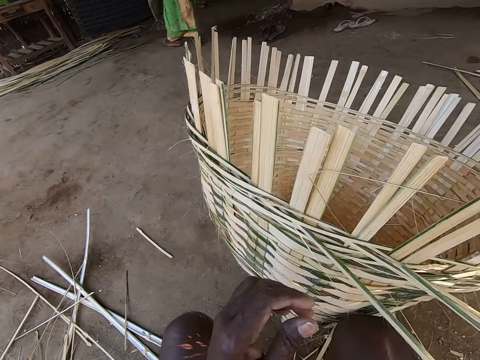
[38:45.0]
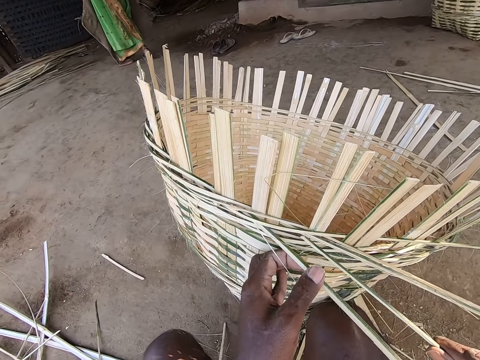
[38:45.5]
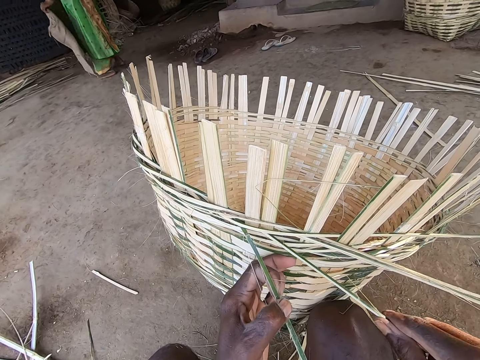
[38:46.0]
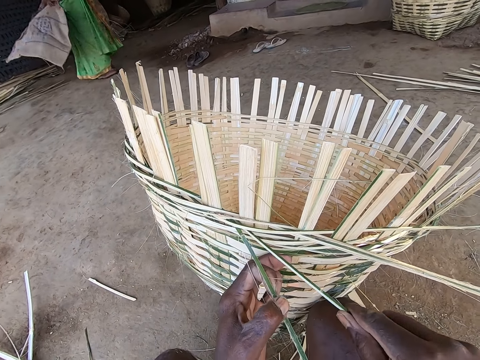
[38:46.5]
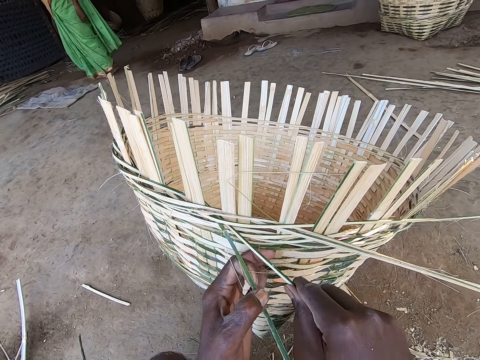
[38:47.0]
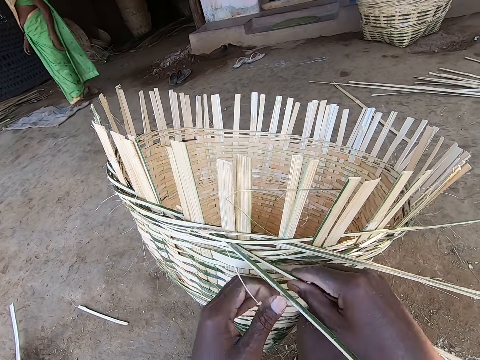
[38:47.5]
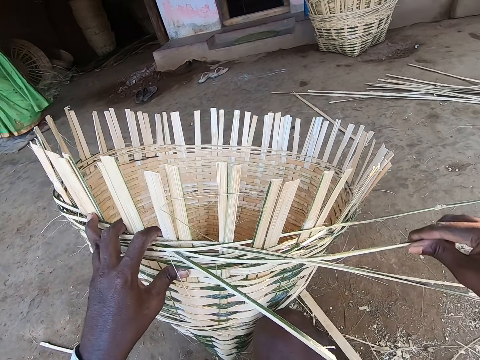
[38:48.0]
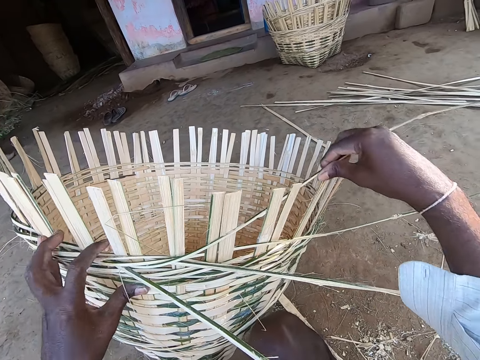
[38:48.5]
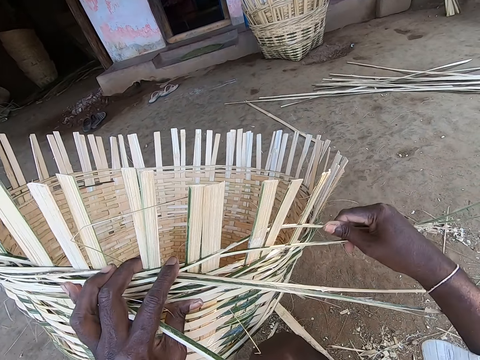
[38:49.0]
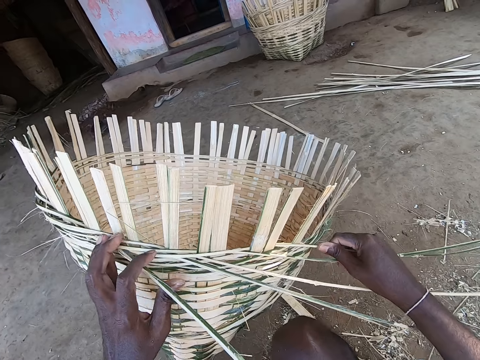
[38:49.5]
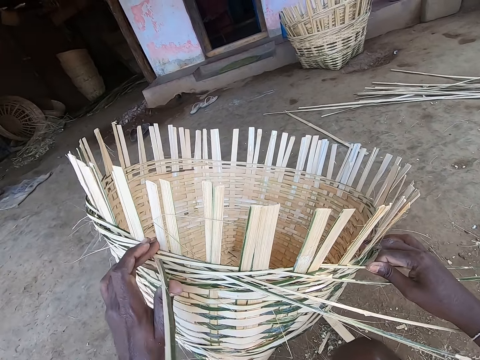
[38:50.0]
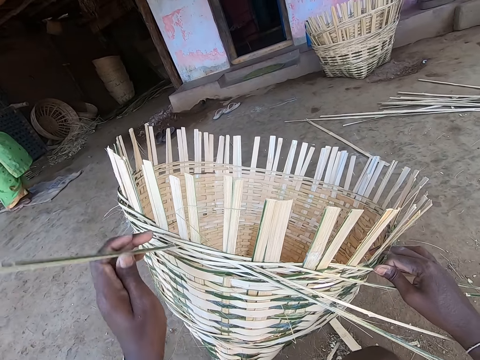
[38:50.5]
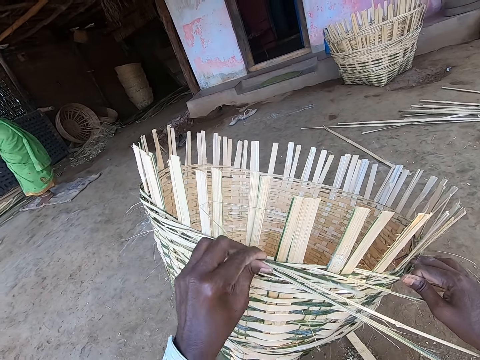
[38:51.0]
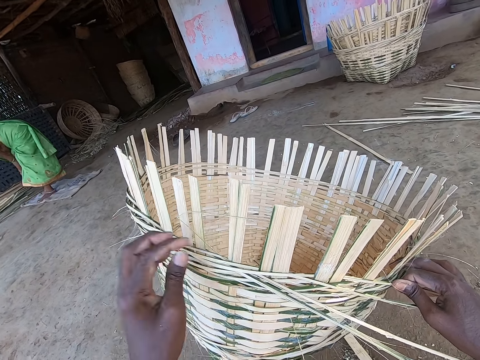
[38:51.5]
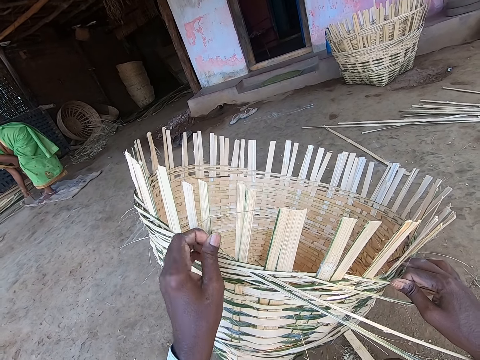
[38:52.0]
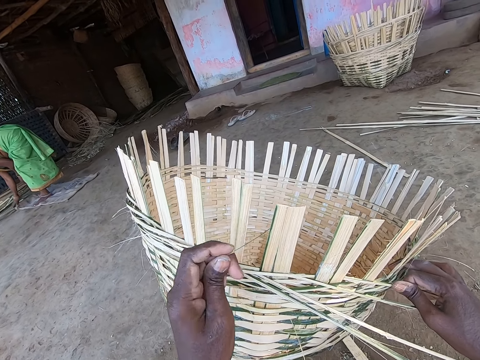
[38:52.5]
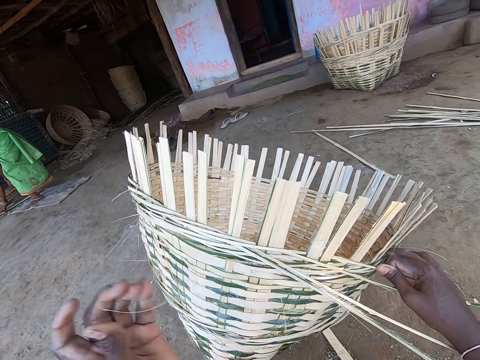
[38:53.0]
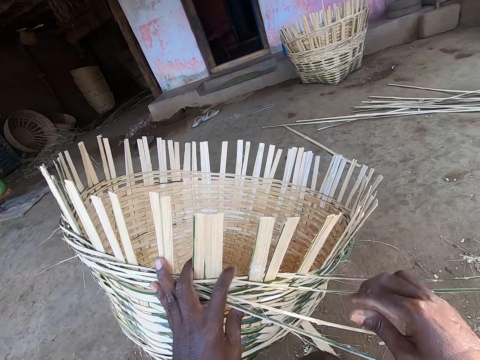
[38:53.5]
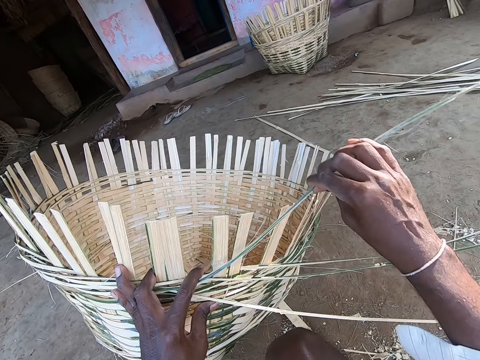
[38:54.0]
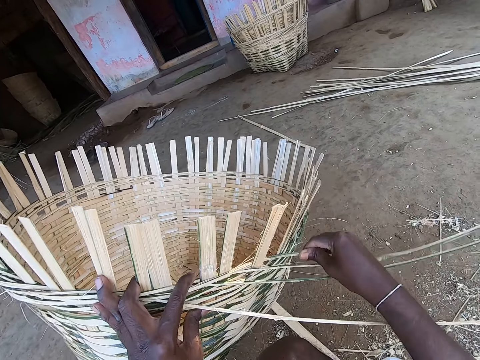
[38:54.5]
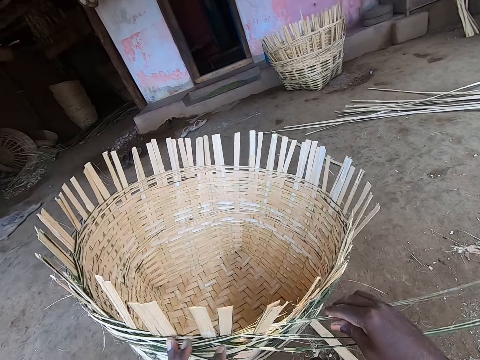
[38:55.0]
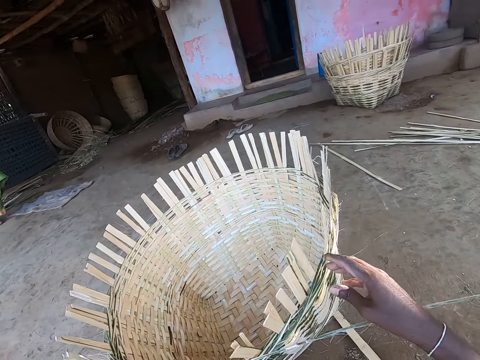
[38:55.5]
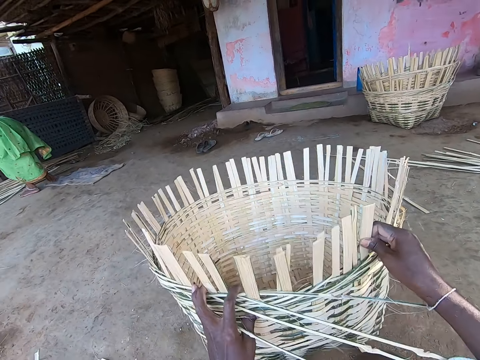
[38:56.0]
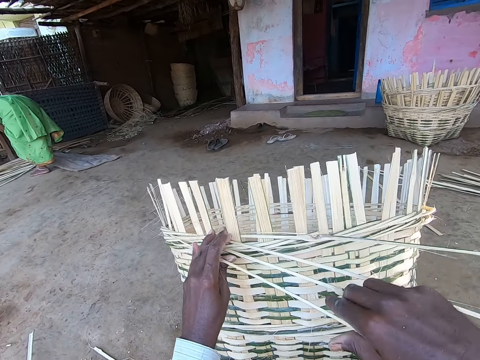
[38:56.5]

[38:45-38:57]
The camera wearer holds the bamboo strip or palm reed in the basket with his left hand. He inserts the bamboo strip in his right hand in the basket. A woman drops a cloth in his hands on the hands. The camera wearer aligns the palm reed. He puts the bamboo strip in his right hand around the staves of the basket. He inserts the palm reed on the basket. He breaks the bamboo strip from the basket with his left hand. He drops the bamboo strip in his left hand on the floor. He pulls bamboo hair from the basket with his left hand. He holds the bamboo strip with his right hand. He puts the bamboo strip in his right hand around the staves of the basket. He weaves the basket. He adjusts the basket with his hands. He turns the basket. He holds the bamboo strip with his right hand.

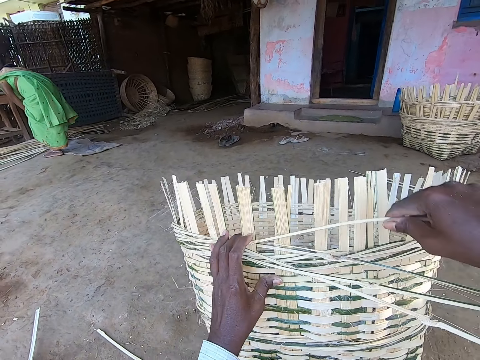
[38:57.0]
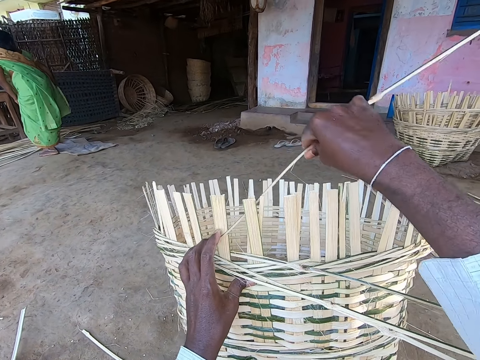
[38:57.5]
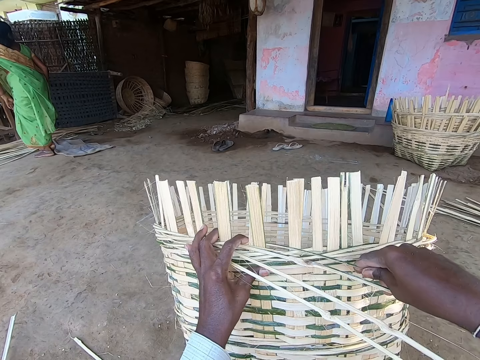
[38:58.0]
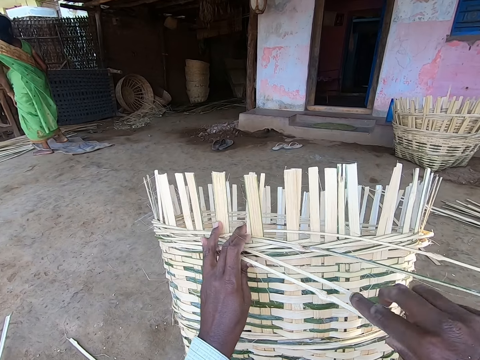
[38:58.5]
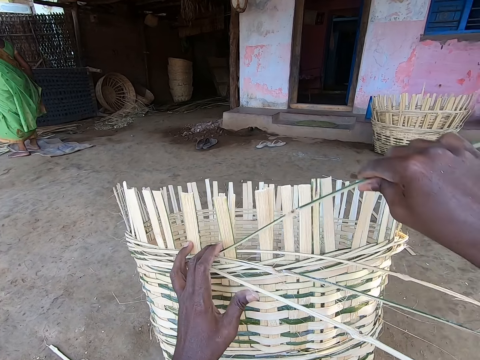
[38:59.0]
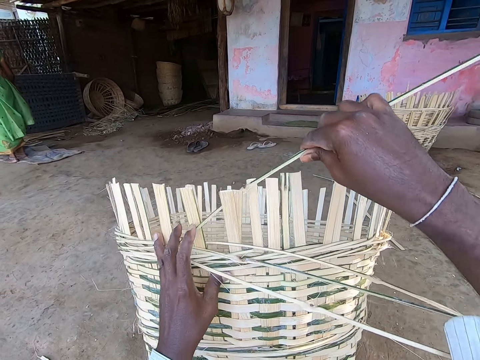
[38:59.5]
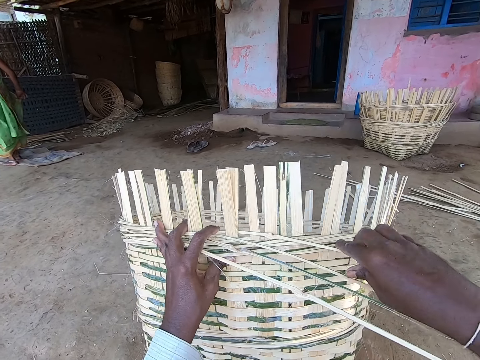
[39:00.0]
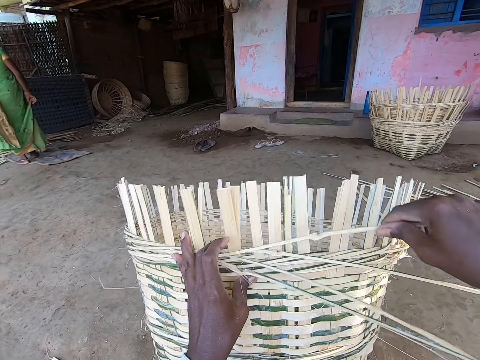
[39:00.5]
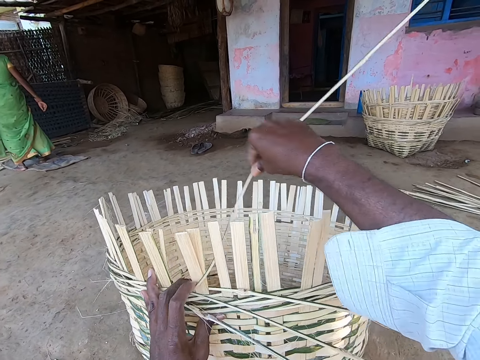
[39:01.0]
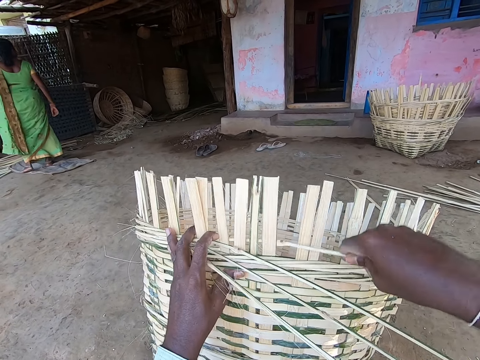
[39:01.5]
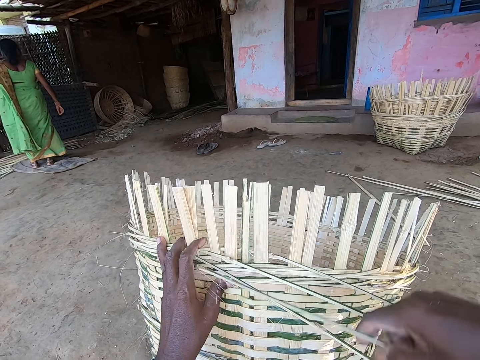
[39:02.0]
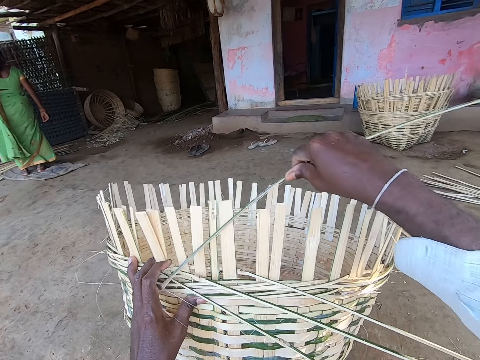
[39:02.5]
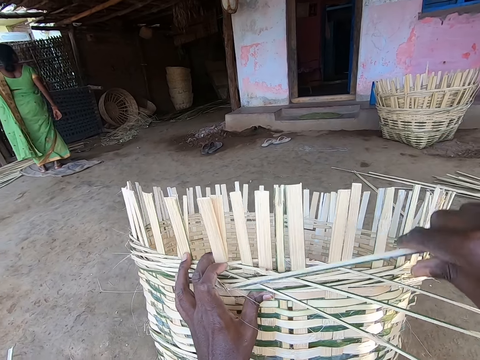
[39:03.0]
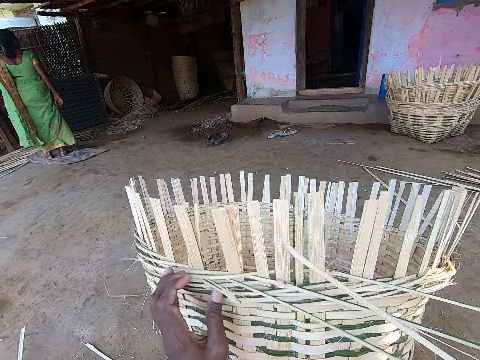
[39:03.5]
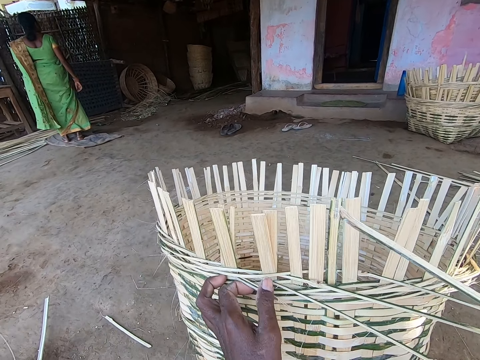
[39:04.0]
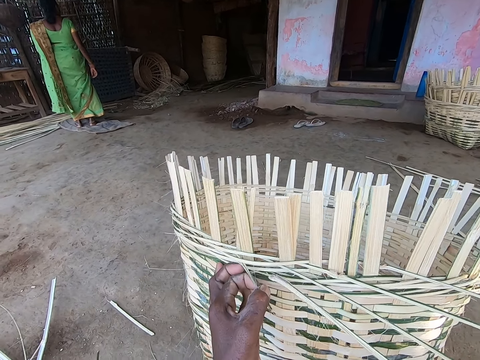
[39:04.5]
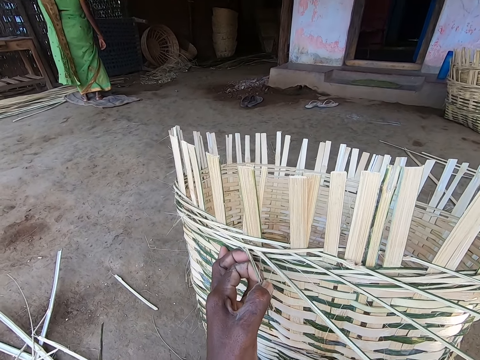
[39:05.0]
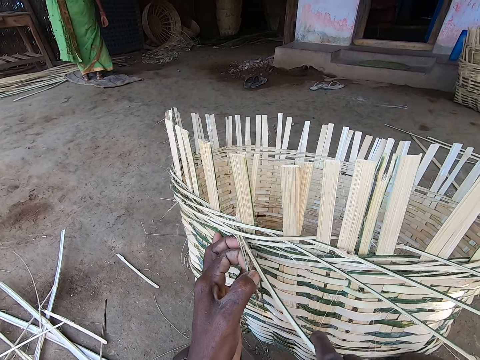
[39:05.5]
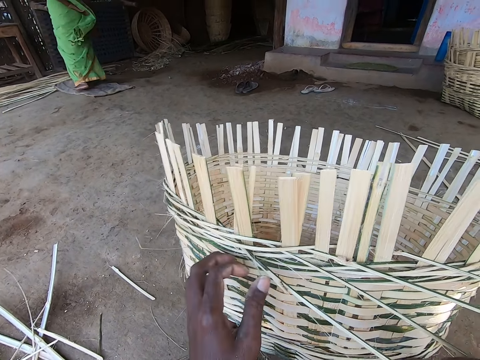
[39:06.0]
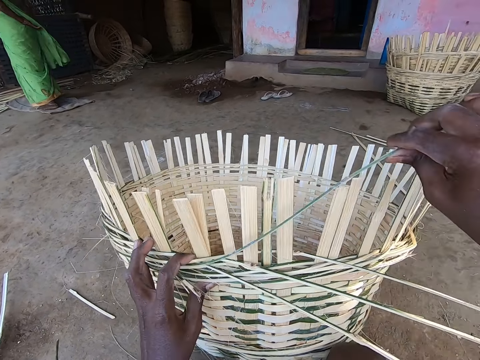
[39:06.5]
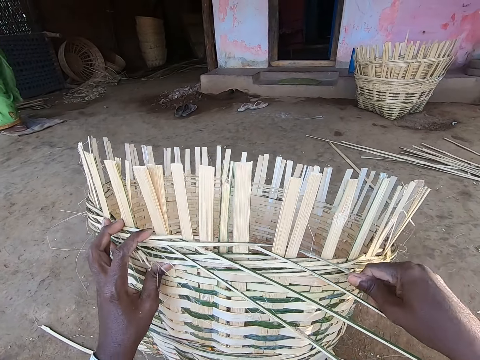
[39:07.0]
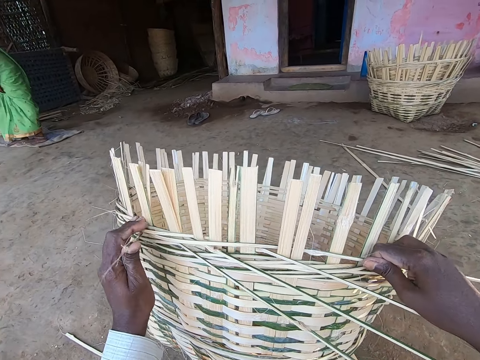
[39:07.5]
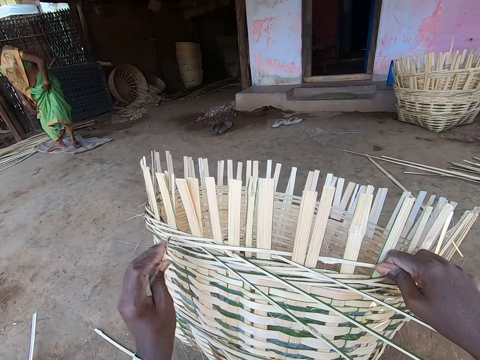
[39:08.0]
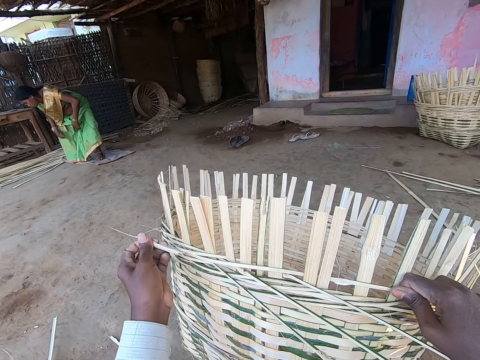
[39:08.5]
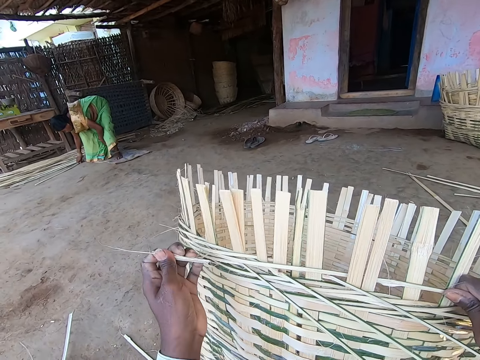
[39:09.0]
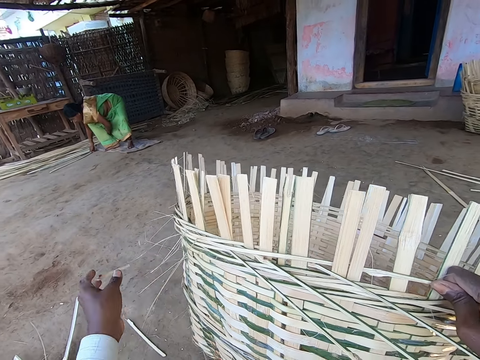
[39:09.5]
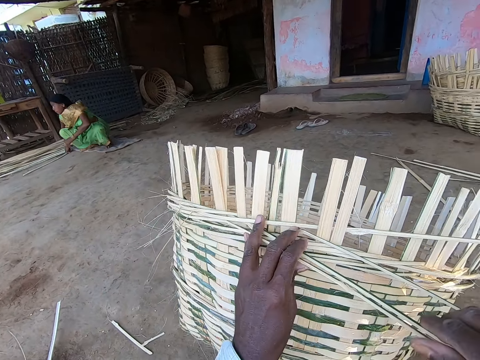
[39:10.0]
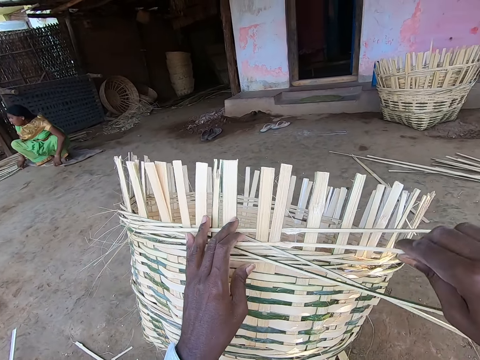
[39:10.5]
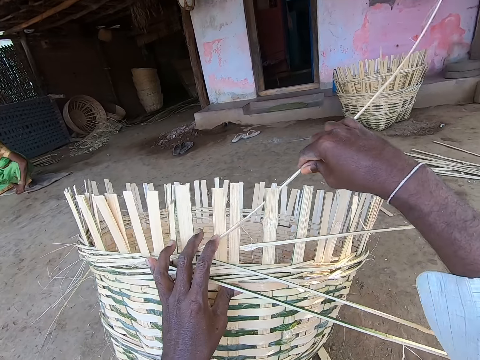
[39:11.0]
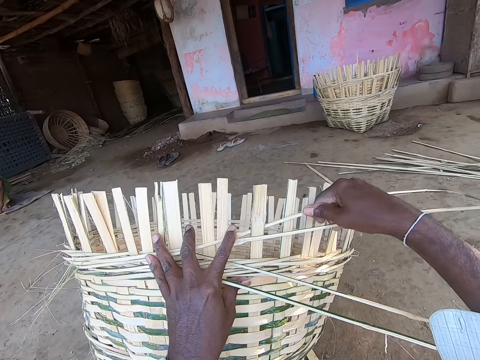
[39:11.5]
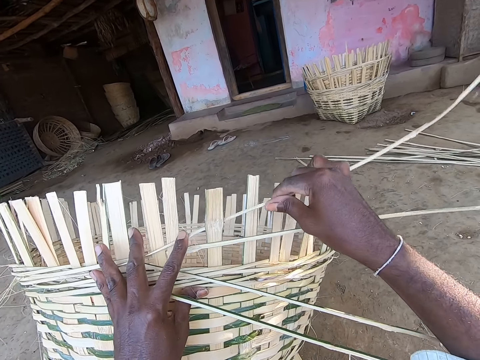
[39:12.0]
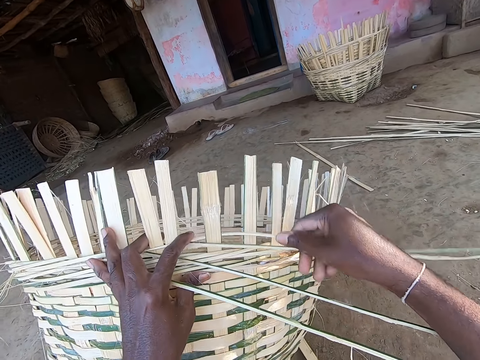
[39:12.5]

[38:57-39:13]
The camera wearer picks a palm reed. He puts the bamboo strip in his right hand around the staves of the basket. He weaves the basket. He holds the bamboo strip with his right hand. He picks the palm reed. He puts the bamboo strip in his right hand around the staves of the basket. He weaves the basket. He holds the bamboo strip with his right hand. He picks the palm reed. He puts the bamboo strip in his right hand around the staves of the basket. He weaves the basket. He holds the bamboo strip with his right hand. He picks the palm reed. He weaves the basket. He removes the bamboo strip from the basket with his right hand. He holds the bamboo strip in the basket with his left hand. He inserts the bamboo strip in his right hand in the basket. He puts the bamboo strip in his right hand around the staves of the basket. He weaves the basket. He breaks the bamboo strip from the basket with his left hand. He drops the bamboo strip in his left hand on the floor. He holds the bamboo with his left hand. He holds the bamboo strip with his right hand. He picks the palm reed. He puts the bamboo strip in his right hand around the staves of the basket. He weaves the basket.
